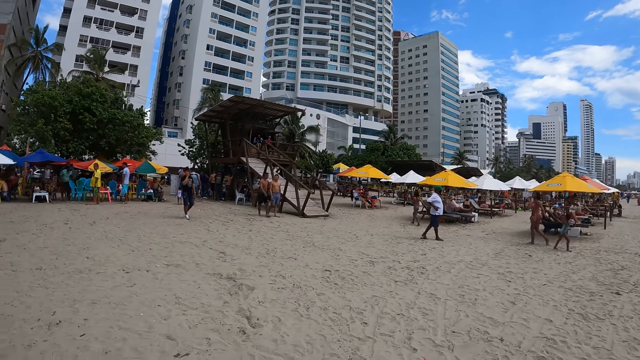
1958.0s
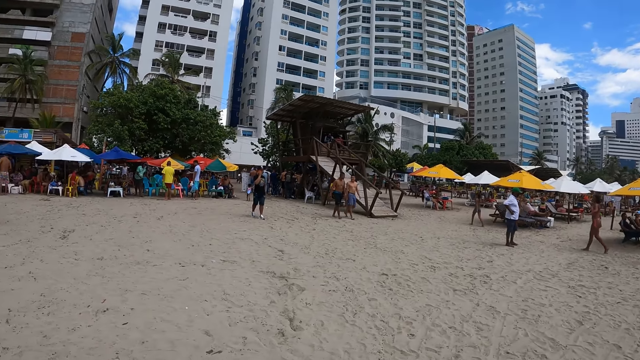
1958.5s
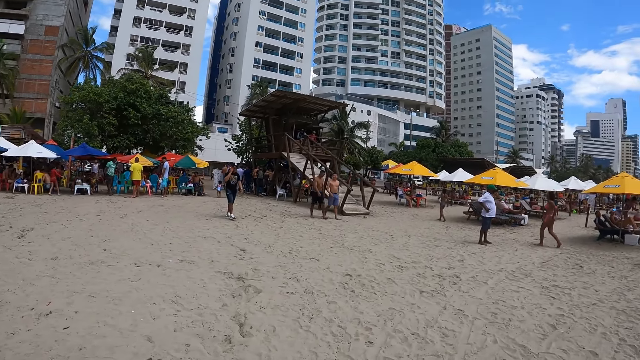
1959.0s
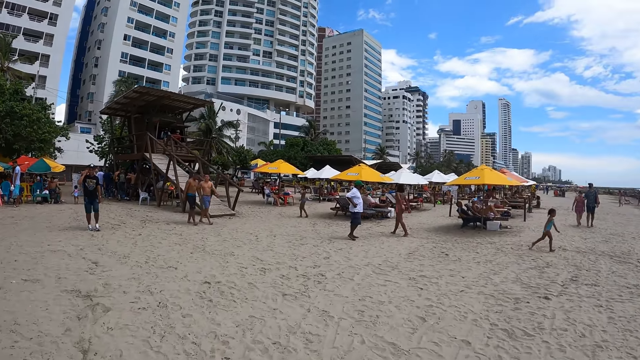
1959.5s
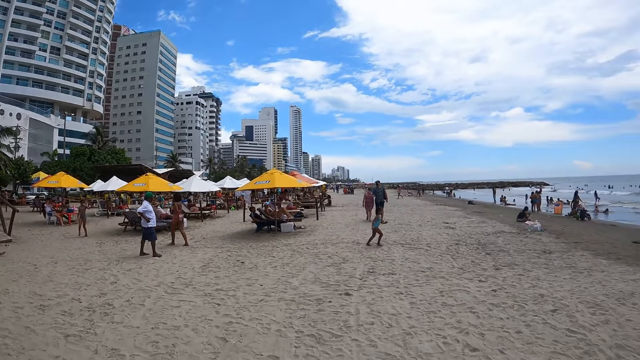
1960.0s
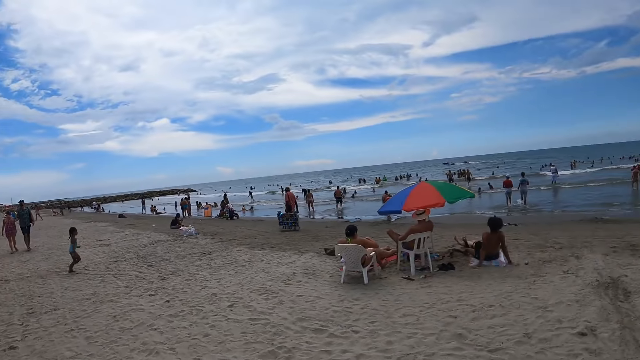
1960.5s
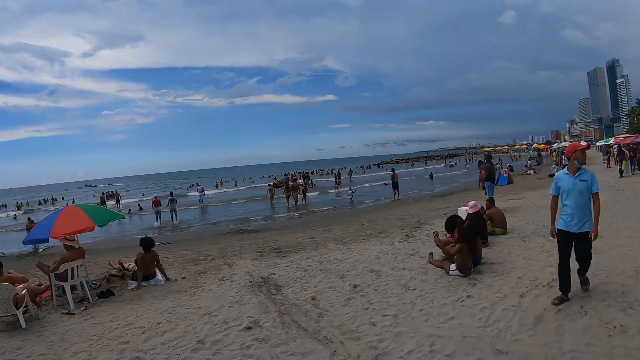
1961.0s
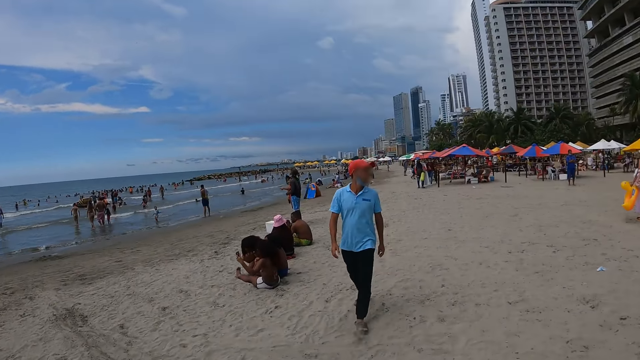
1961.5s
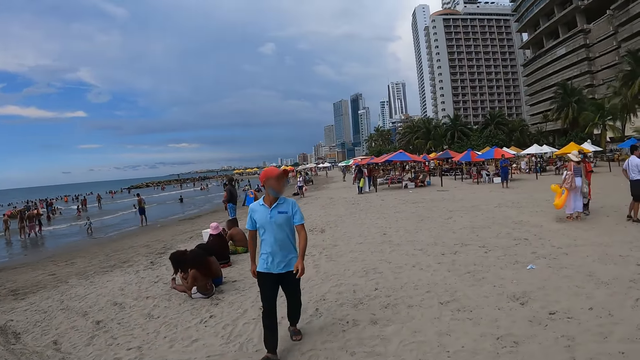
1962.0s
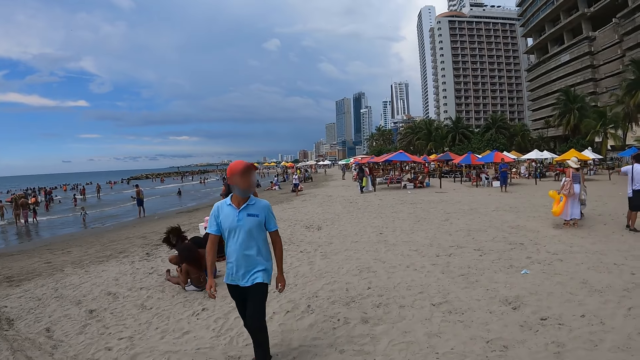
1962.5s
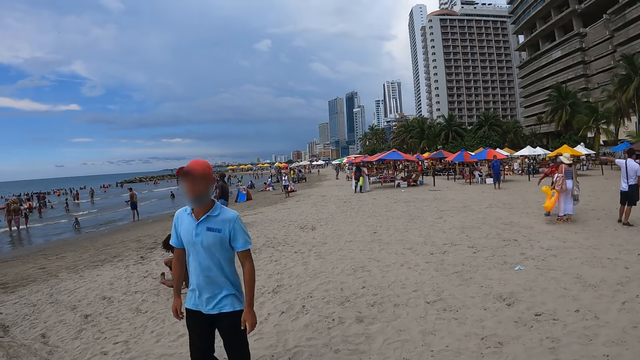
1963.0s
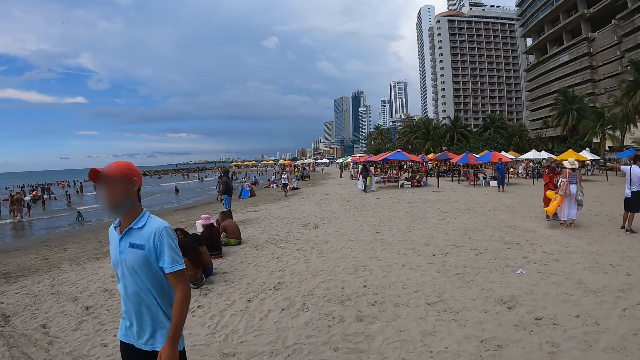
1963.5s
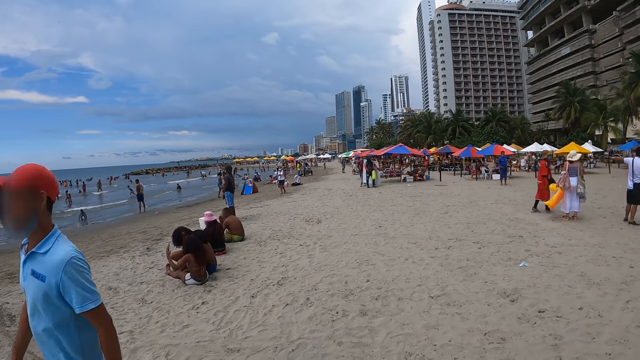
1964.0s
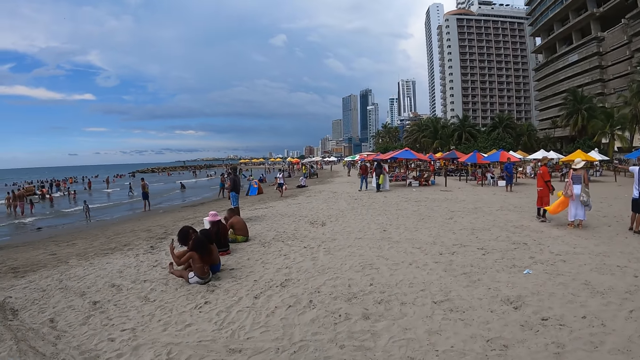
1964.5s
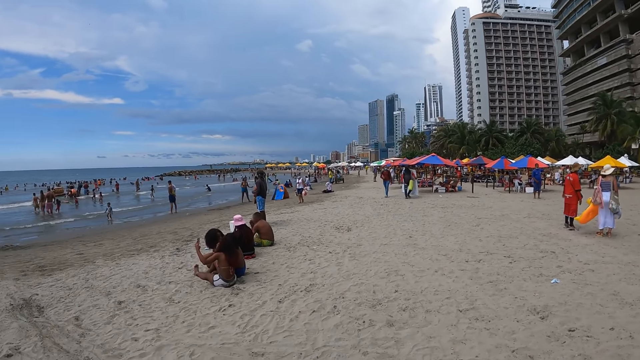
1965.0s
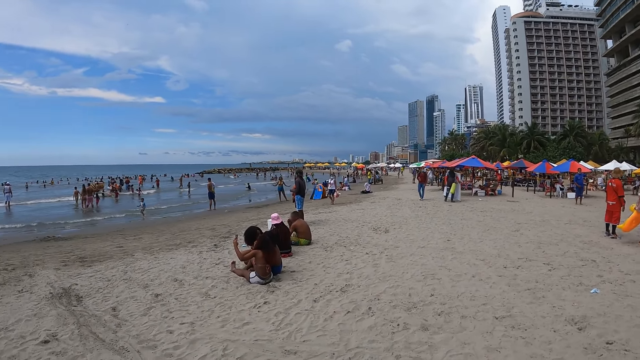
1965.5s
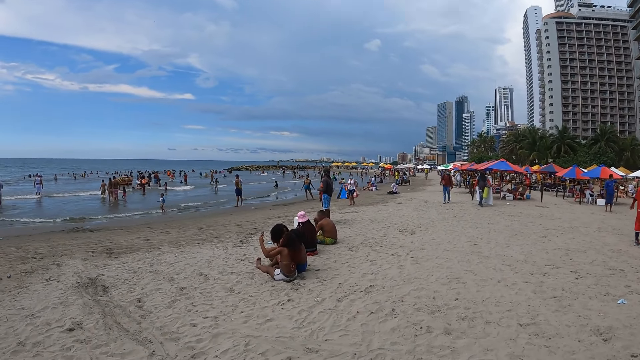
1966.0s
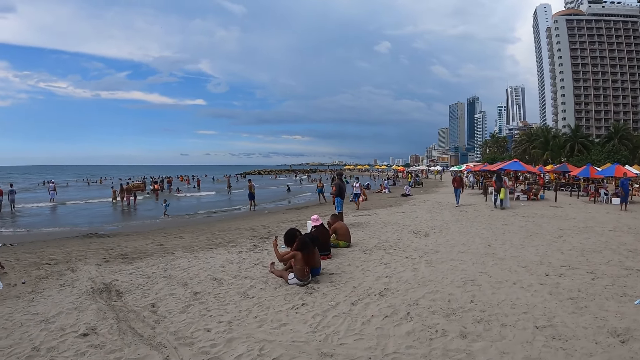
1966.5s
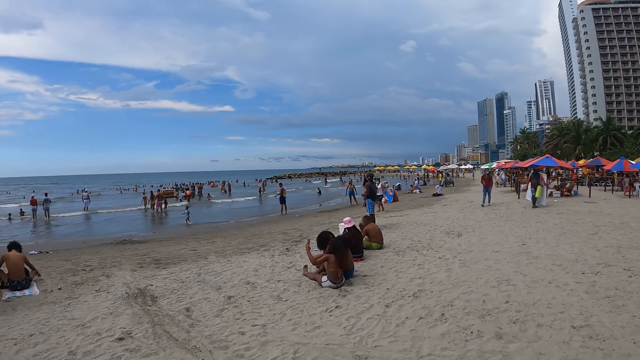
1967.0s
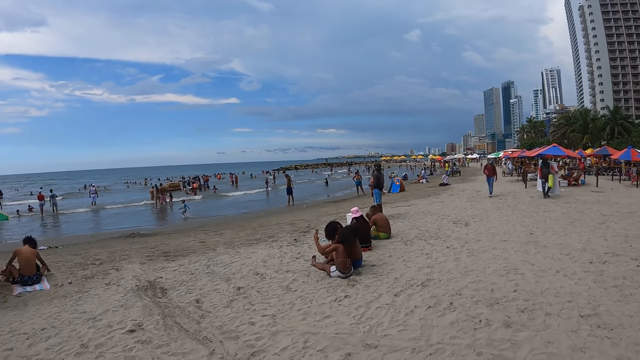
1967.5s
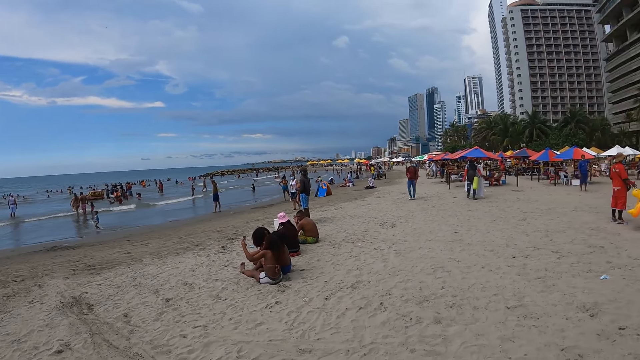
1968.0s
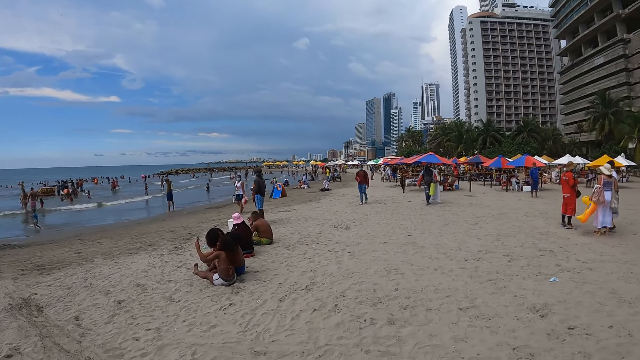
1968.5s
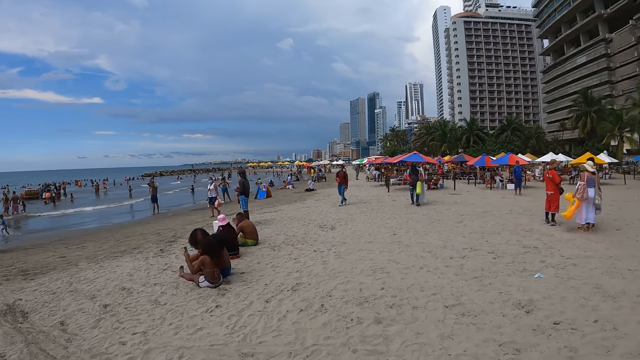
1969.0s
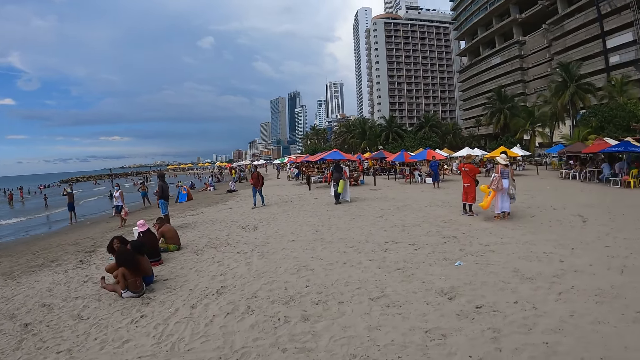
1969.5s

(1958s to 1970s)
The camera wearer turns around. They look around.

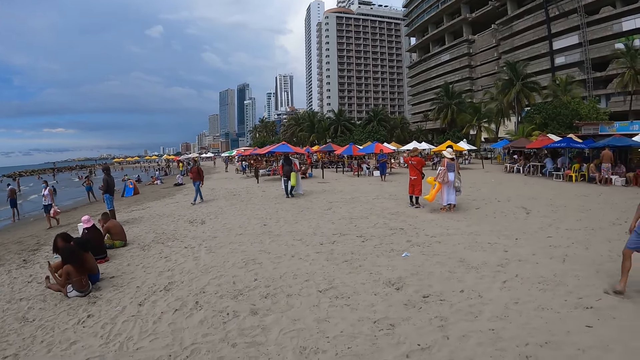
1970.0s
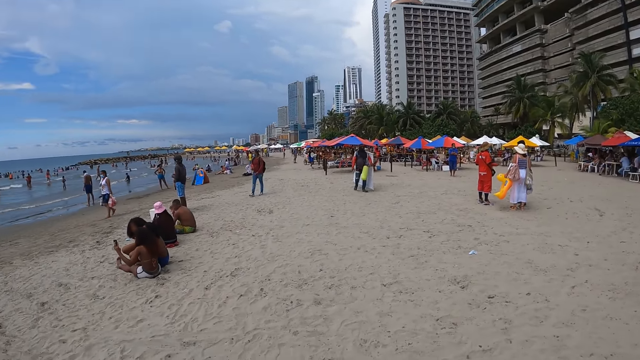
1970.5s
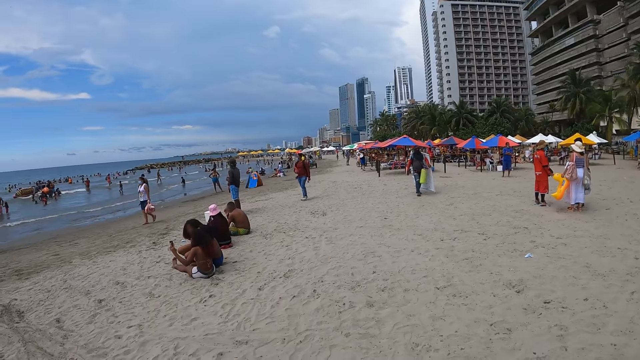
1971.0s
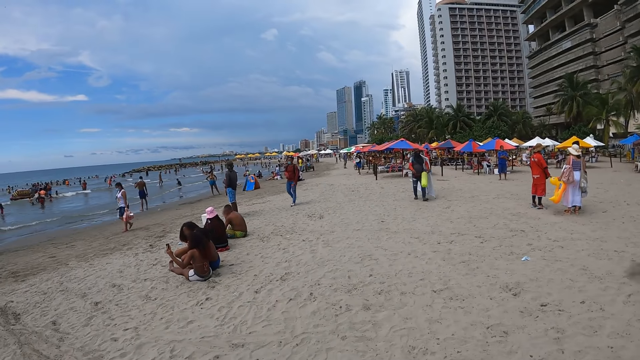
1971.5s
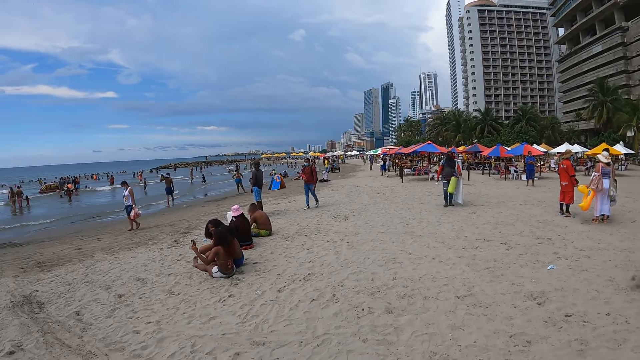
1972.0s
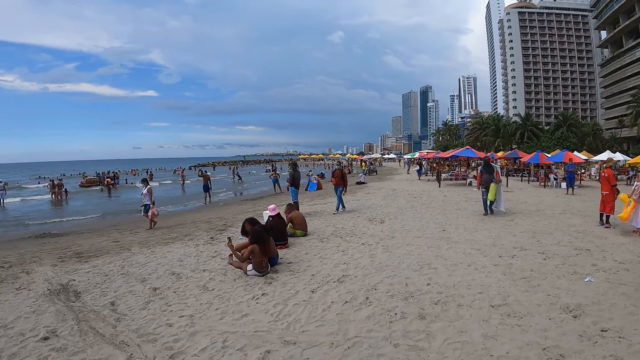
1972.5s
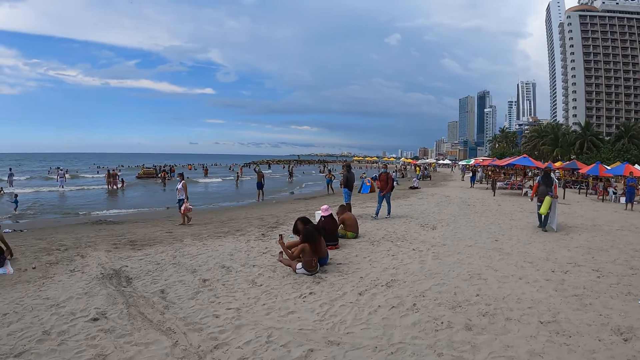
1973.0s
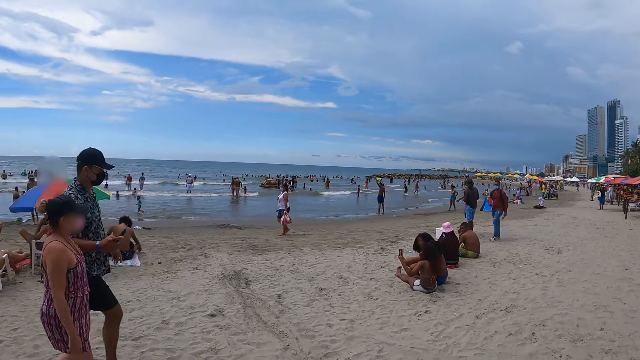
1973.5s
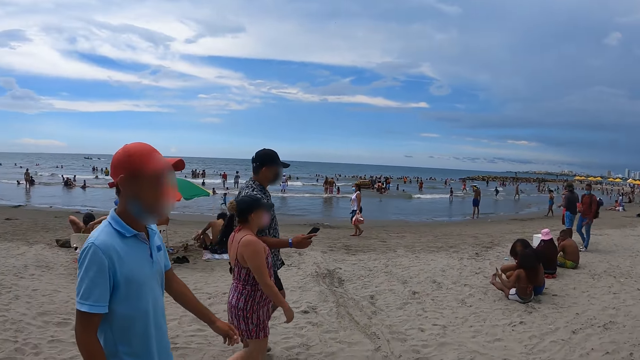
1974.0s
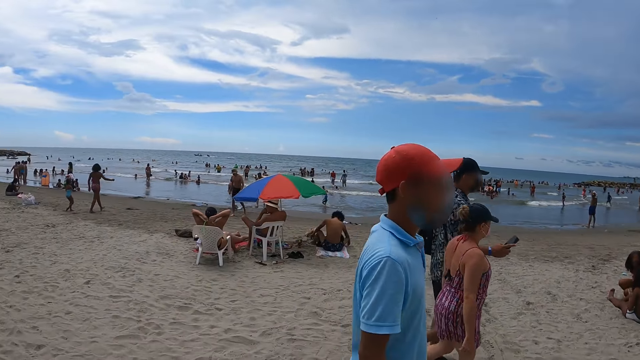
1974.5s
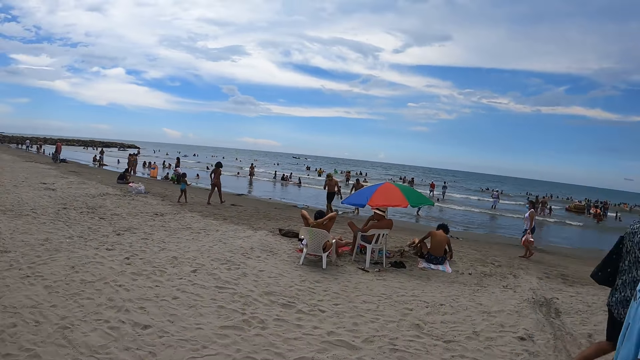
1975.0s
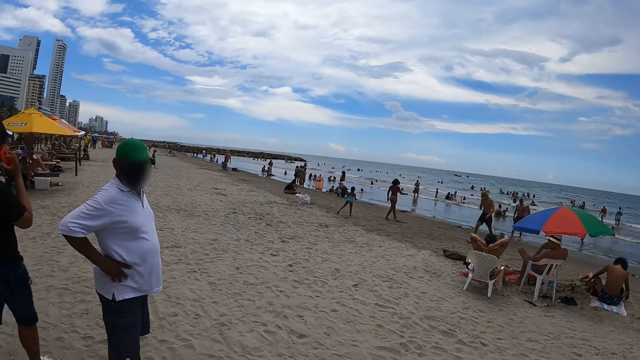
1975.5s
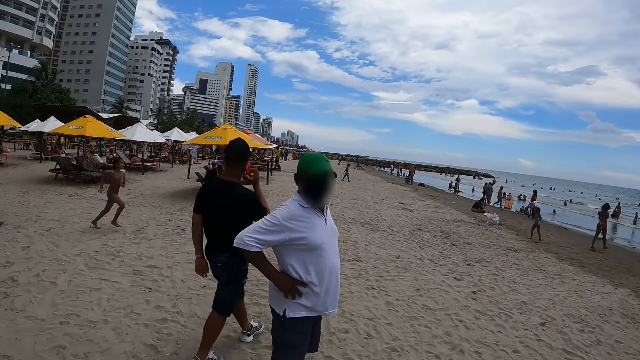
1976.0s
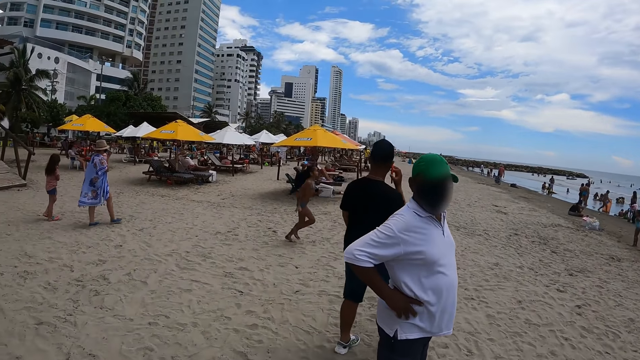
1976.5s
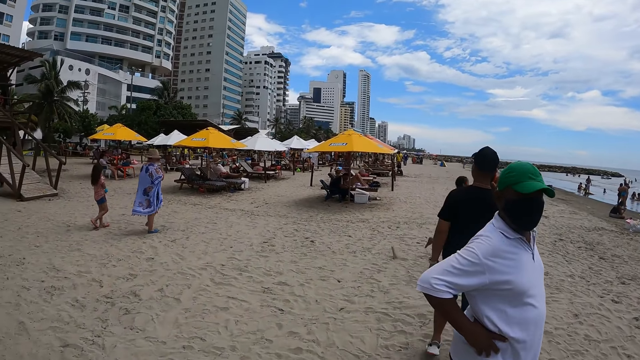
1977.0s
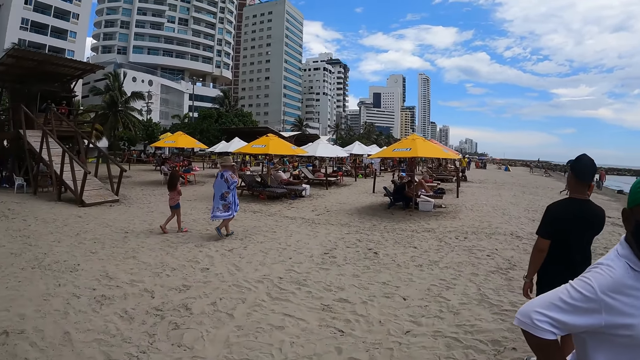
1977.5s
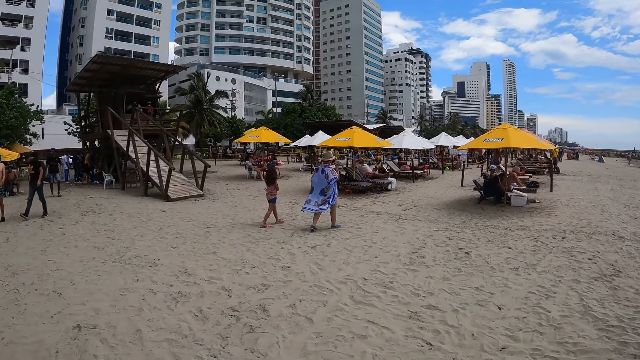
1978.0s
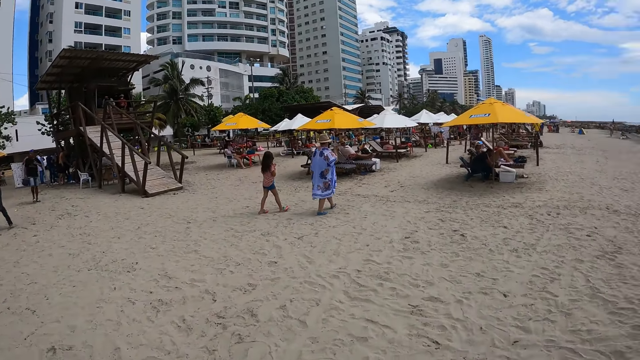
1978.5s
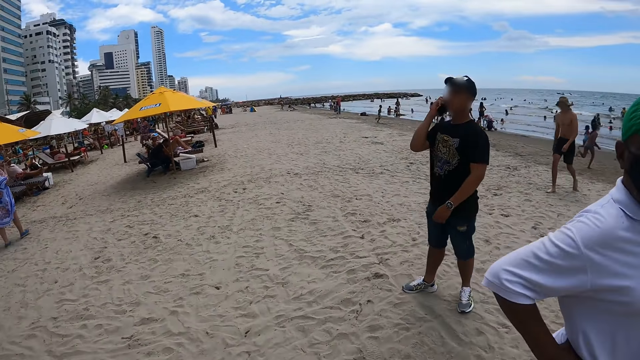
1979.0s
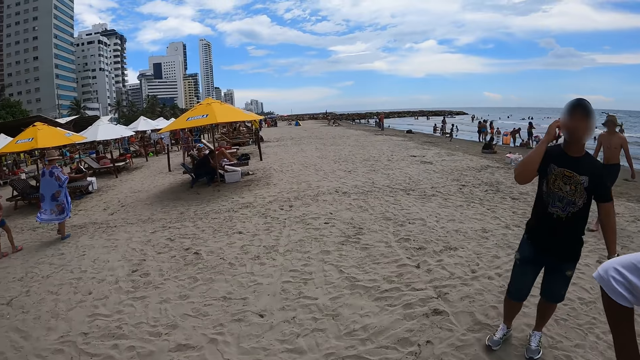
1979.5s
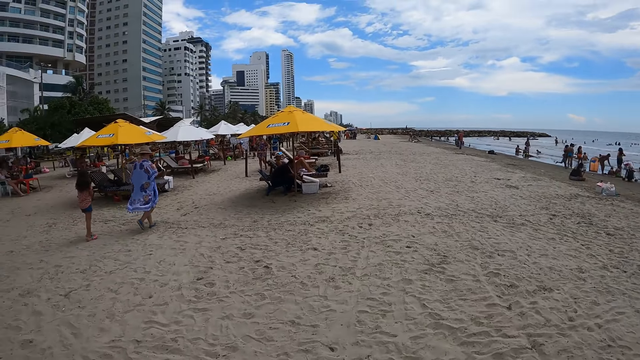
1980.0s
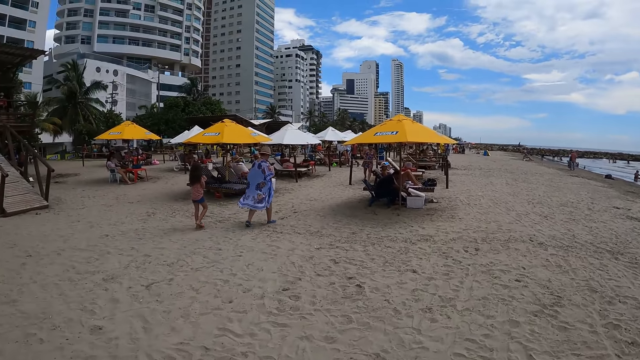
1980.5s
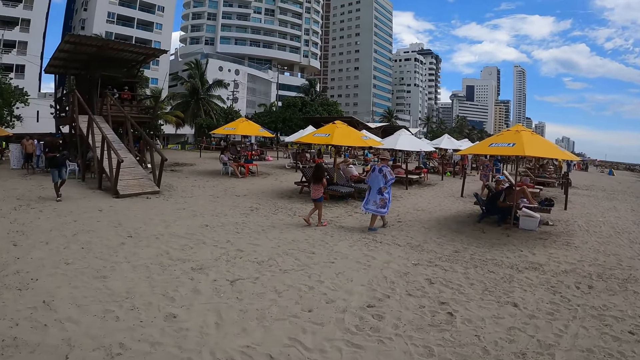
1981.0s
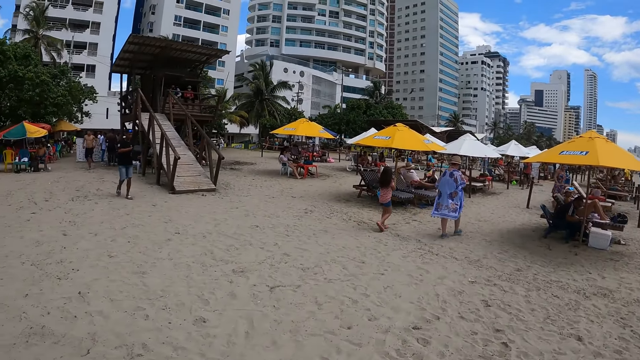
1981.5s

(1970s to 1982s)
The camera wearer walks around.
